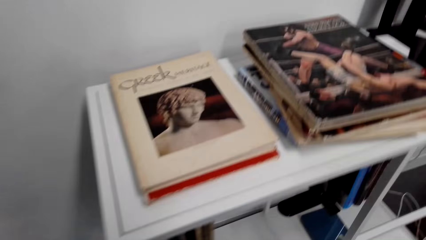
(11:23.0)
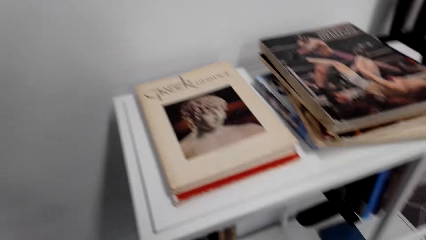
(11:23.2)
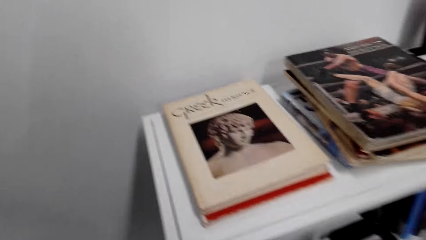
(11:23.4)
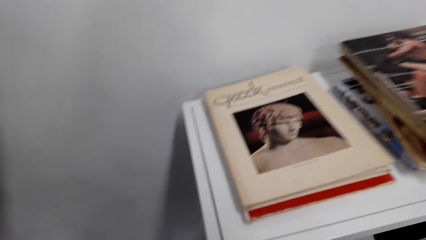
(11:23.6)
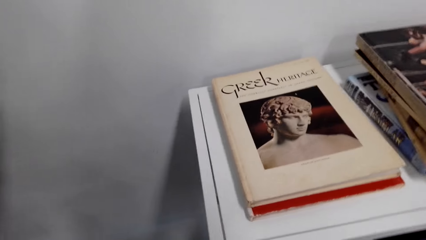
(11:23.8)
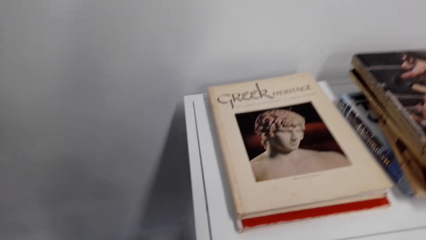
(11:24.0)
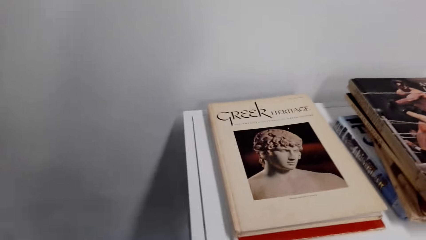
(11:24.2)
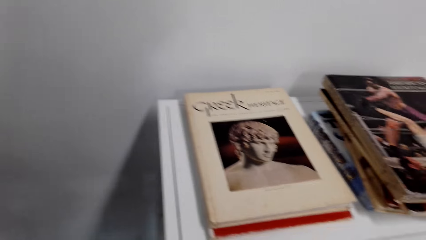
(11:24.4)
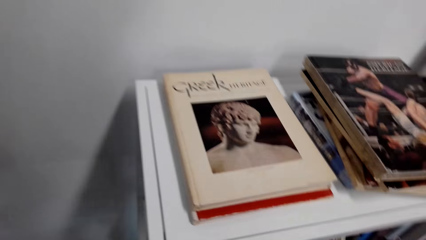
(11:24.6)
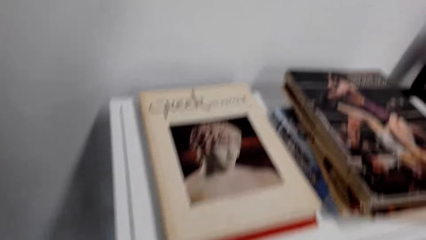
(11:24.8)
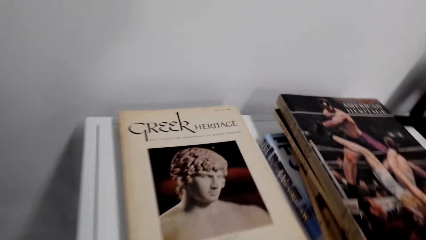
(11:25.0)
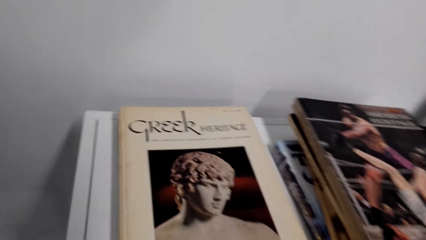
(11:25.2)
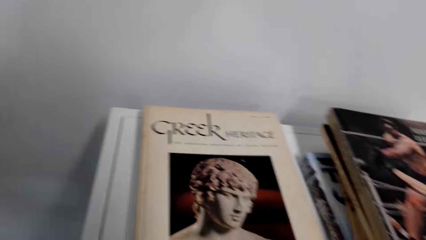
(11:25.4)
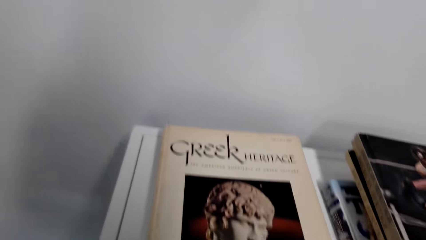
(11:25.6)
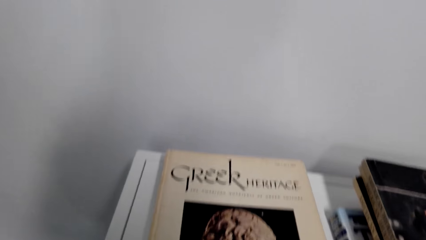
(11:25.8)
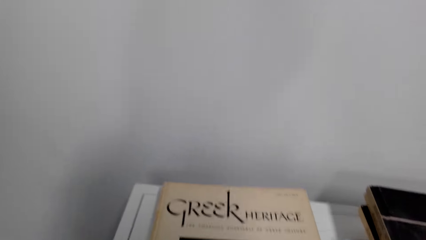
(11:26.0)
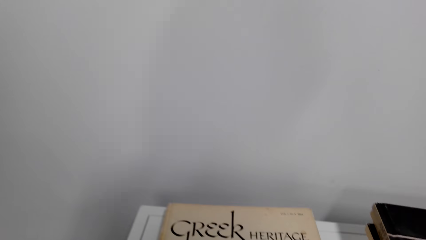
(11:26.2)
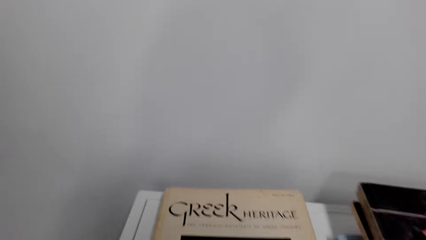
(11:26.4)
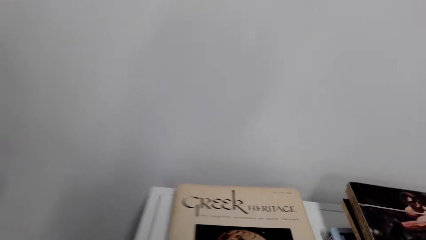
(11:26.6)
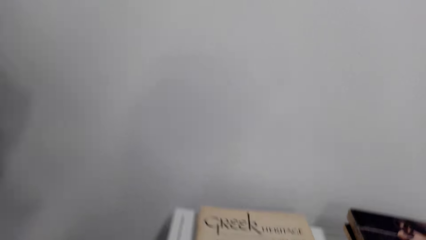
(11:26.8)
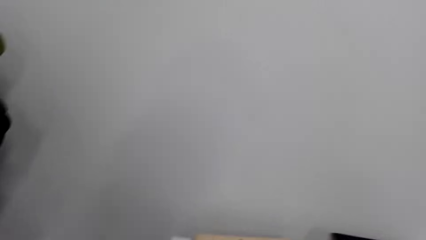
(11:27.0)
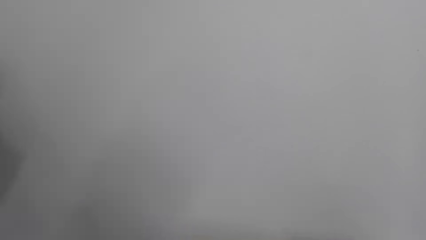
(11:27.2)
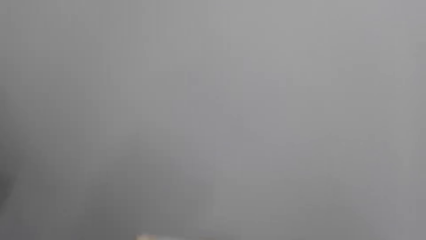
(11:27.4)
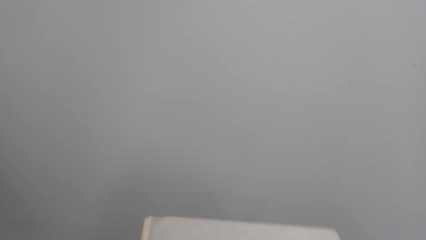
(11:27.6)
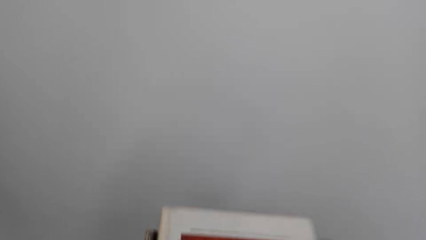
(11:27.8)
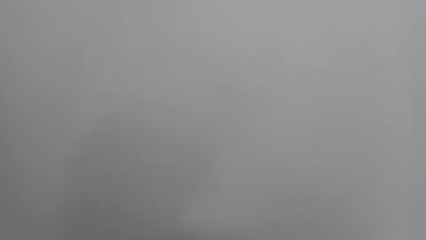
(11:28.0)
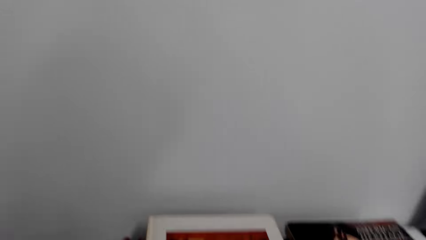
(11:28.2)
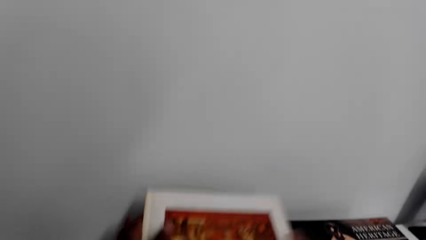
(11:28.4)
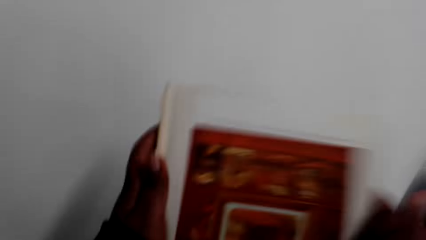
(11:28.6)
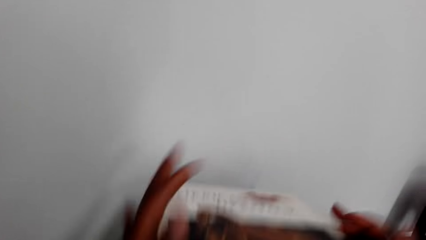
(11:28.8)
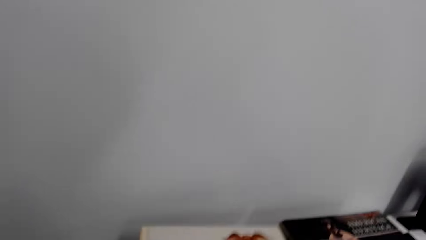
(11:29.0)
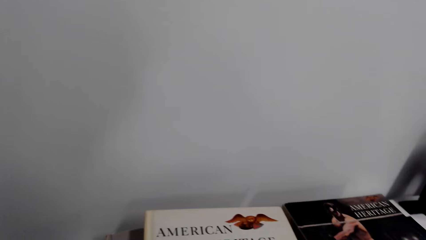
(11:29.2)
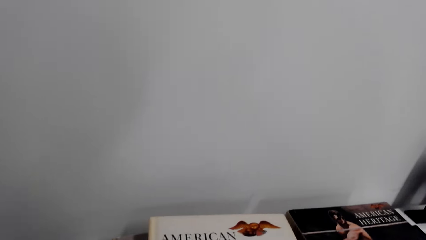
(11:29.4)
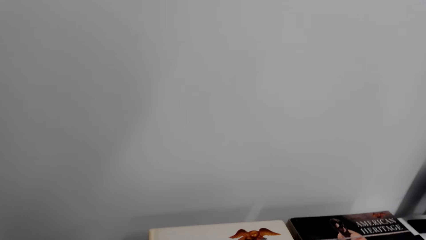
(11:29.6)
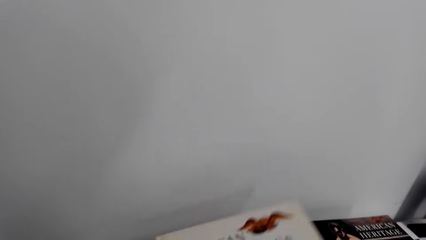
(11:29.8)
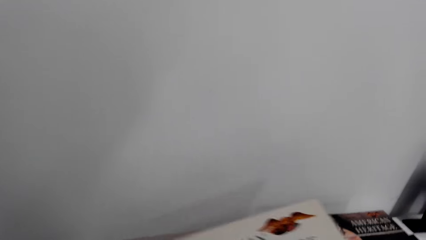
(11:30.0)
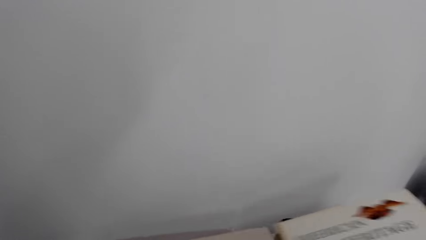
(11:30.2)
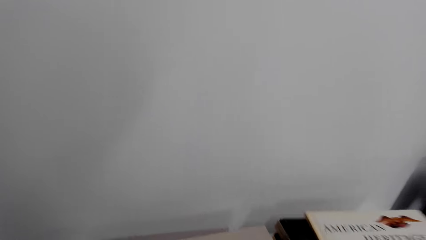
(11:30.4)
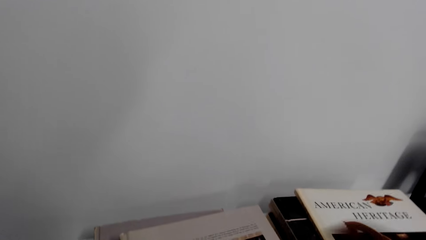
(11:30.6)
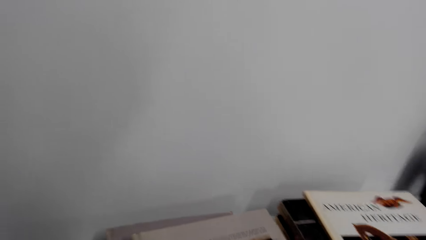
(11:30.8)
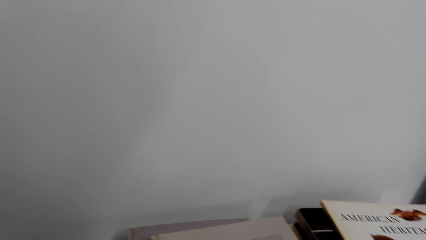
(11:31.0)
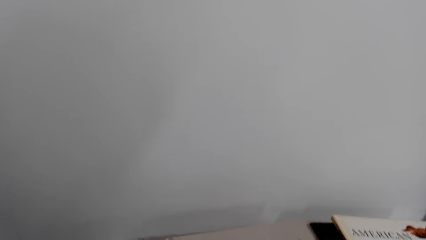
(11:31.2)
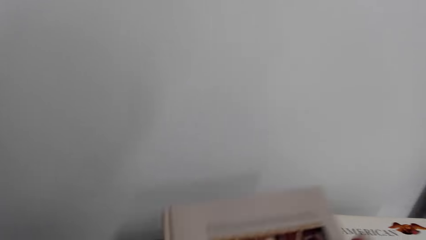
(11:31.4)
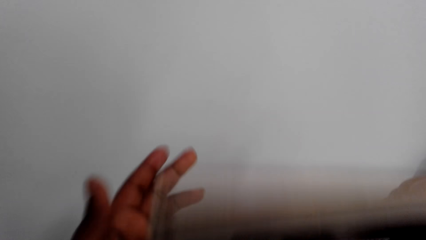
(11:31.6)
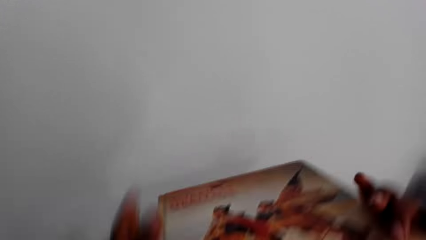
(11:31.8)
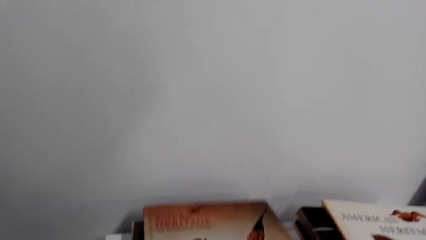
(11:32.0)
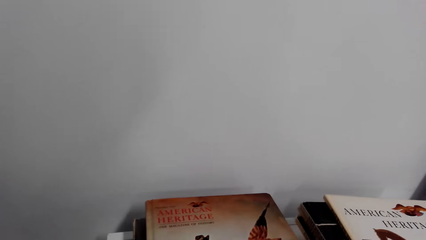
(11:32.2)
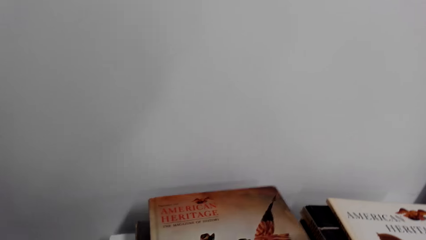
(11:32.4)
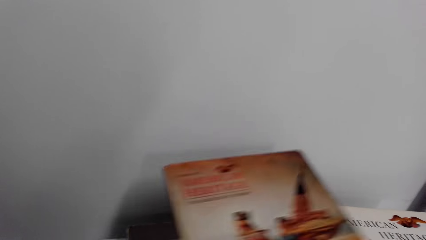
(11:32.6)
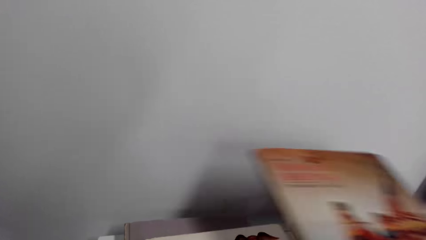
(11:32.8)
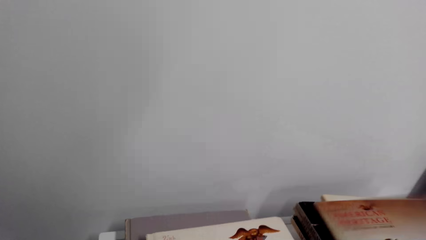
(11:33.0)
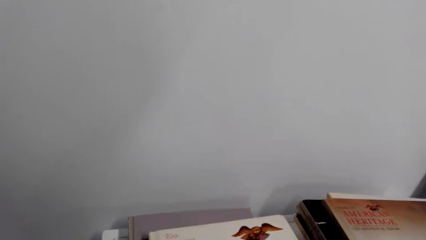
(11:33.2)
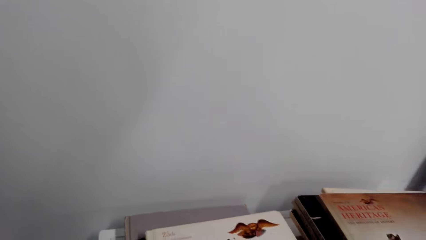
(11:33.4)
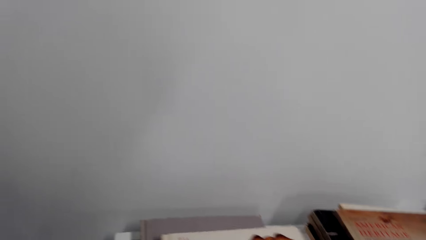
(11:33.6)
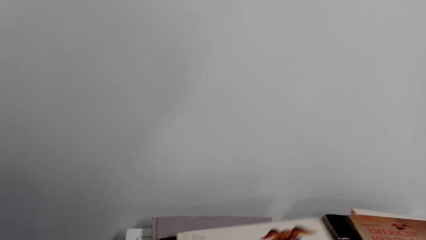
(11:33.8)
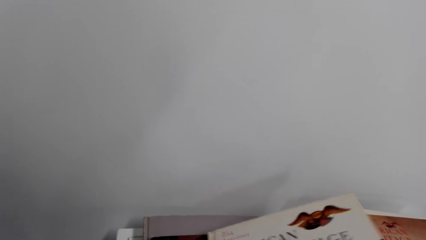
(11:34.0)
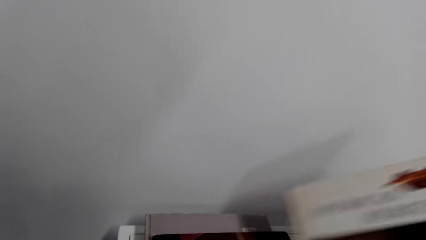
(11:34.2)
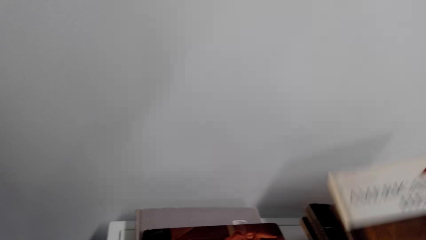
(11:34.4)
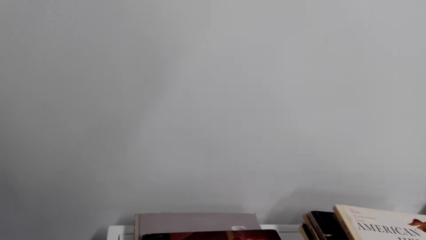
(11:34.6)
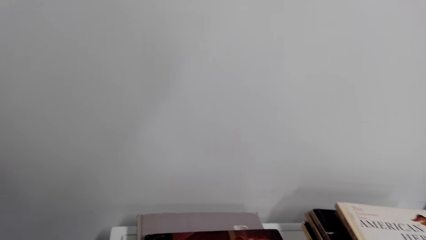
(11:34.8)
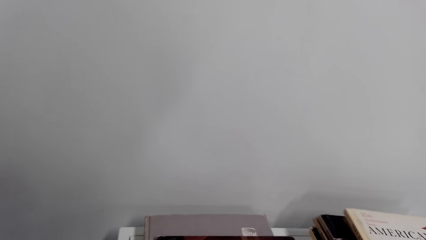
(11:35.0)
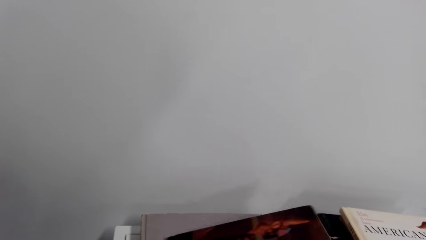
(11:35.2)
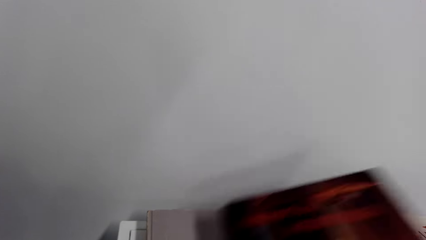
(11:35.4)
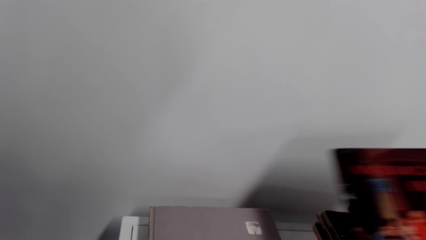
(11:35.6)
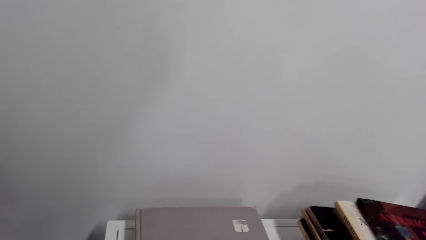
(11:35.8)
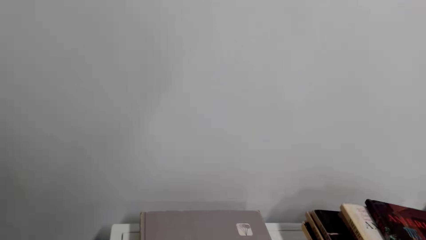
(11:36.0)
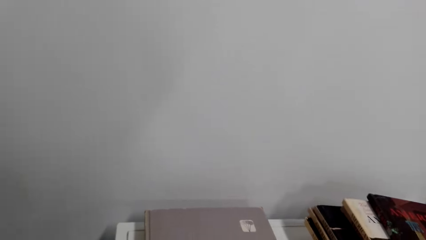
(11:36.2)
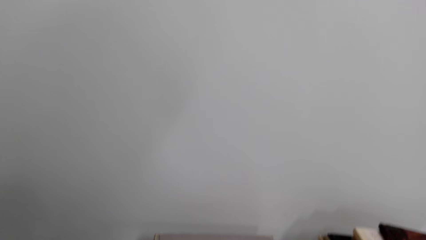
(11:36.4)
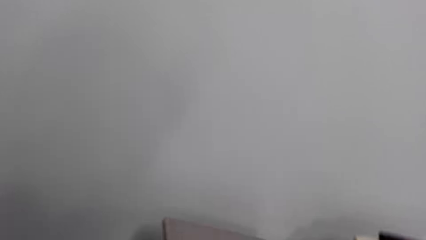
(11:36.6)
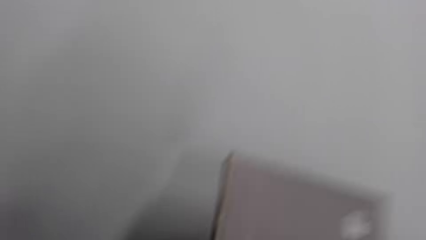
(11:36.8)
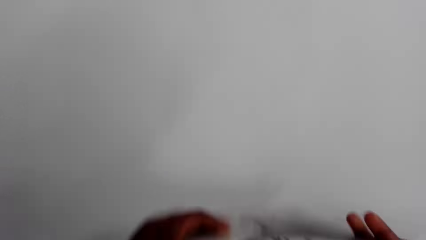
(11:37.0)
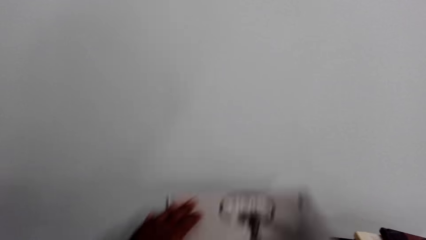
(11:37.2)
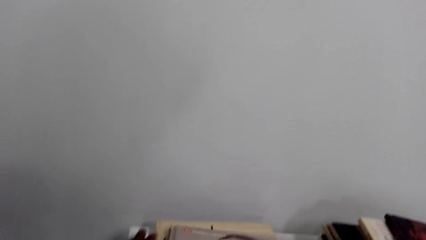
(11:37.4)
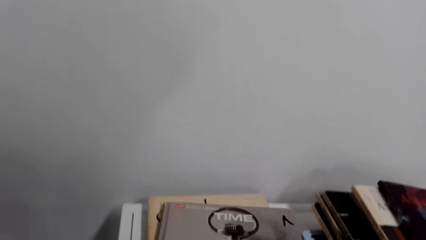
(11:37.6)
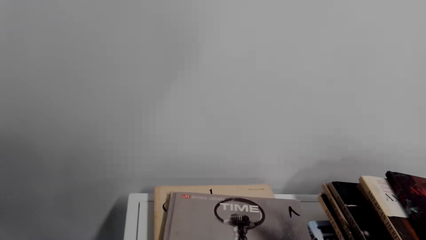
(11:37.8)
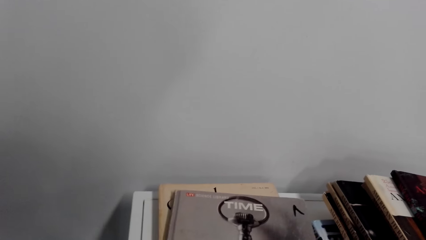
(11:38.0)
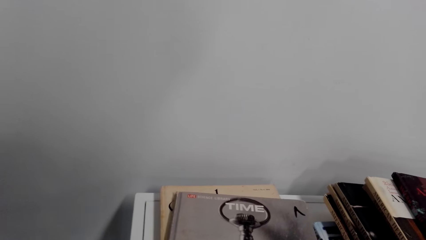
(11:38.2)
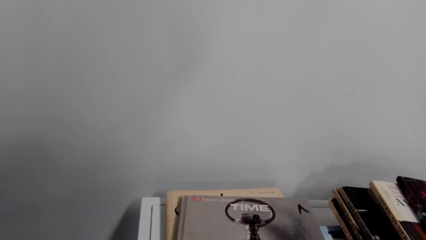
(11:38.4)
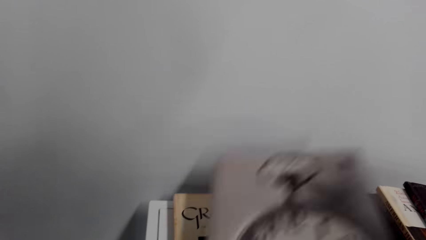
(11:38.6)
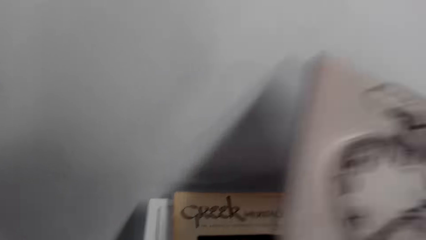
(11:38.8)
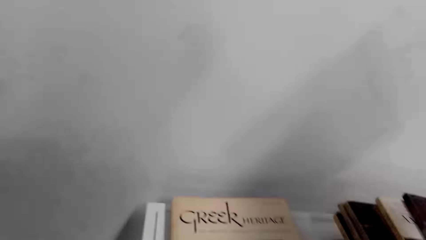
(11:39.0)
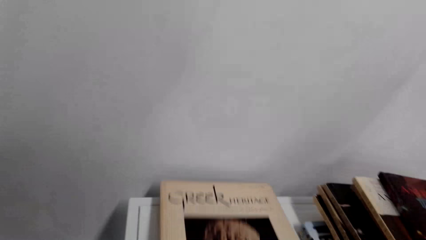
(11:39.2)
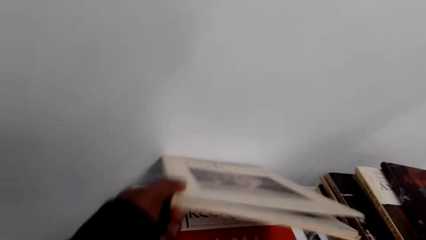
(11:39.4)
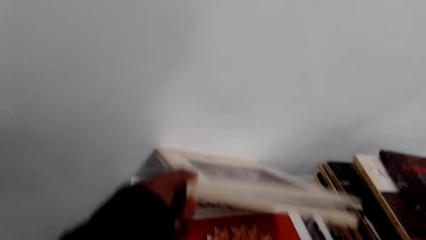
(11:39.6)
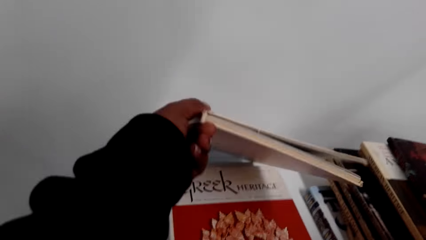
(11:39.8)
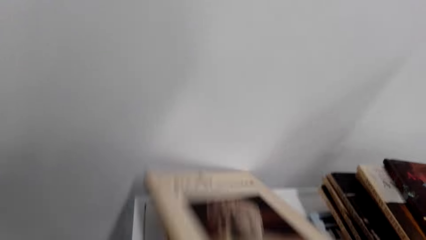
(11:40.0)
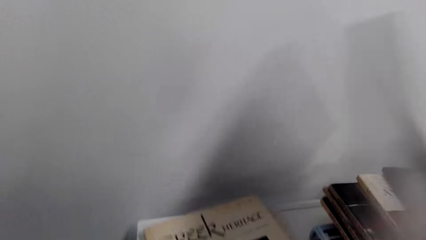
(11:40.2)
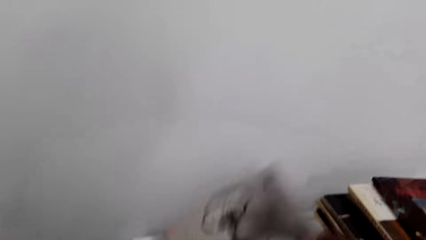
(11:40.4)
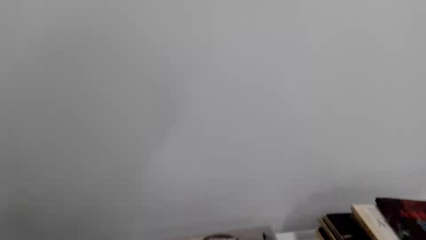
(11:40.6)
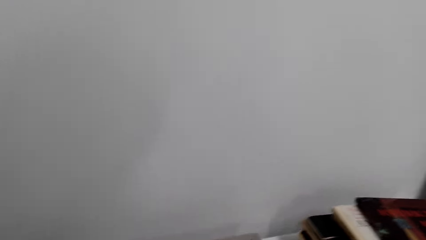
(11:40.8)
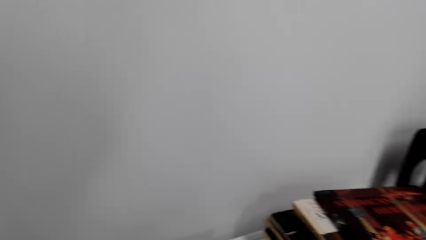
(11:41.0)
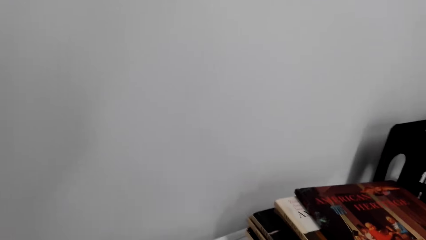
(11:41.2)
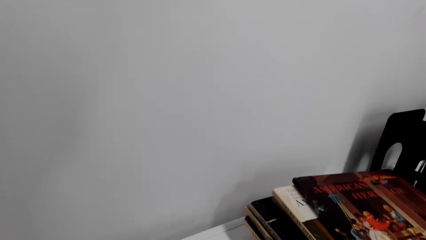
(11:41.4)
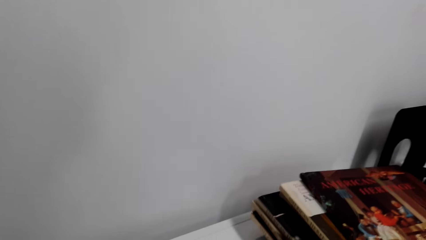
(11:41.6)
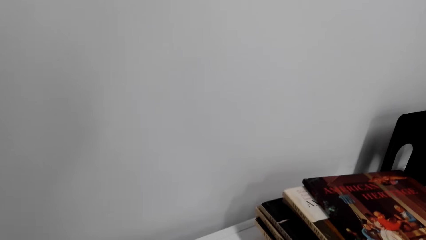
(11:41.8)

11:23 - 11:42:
The camera wearer bends towards the bookcase. They adjust books on the bookcase. They put a book on a shelf. They move a book. They turn a book. They put a book on the shelf. They put a book on the shelf repeatedly. They turn a book. They pick up a book.
